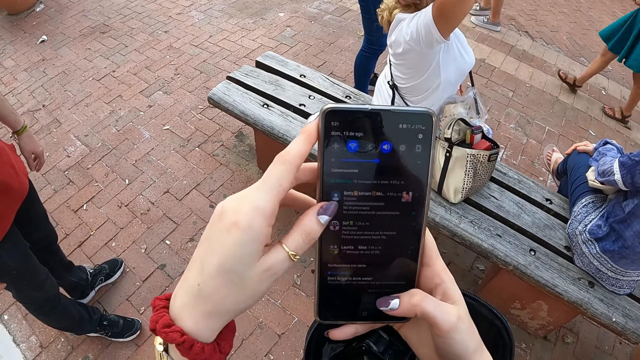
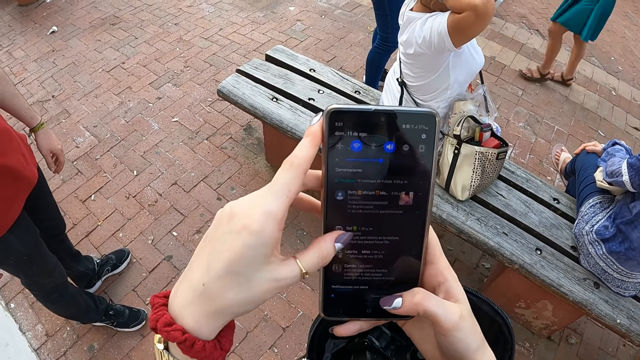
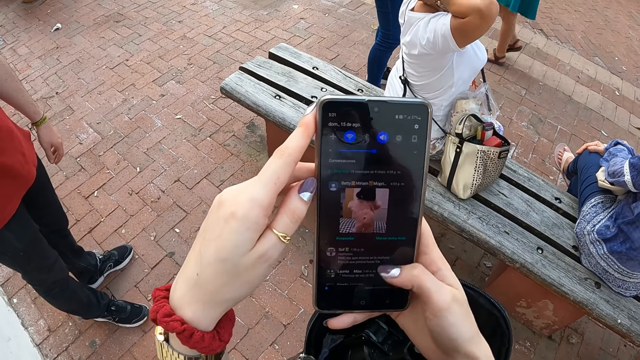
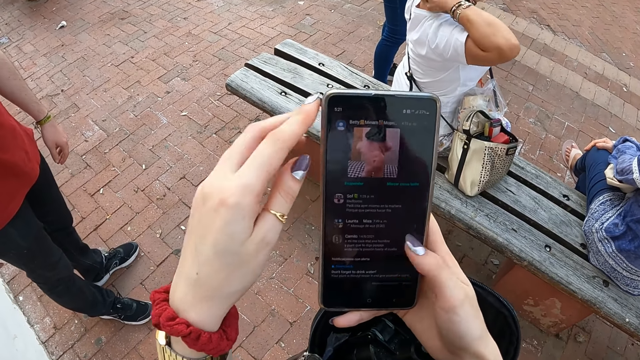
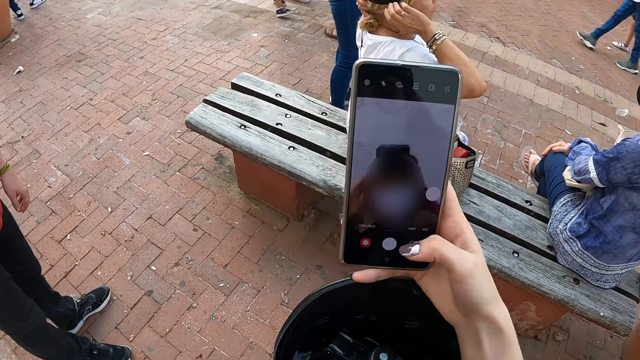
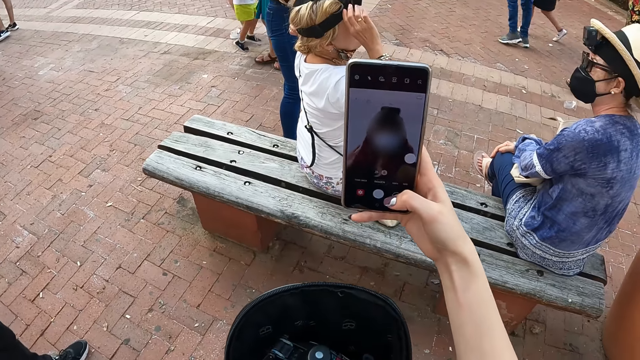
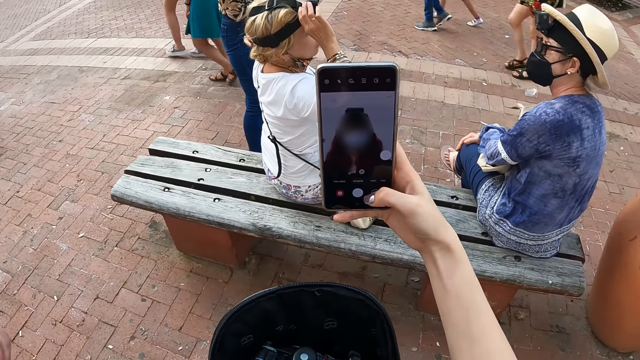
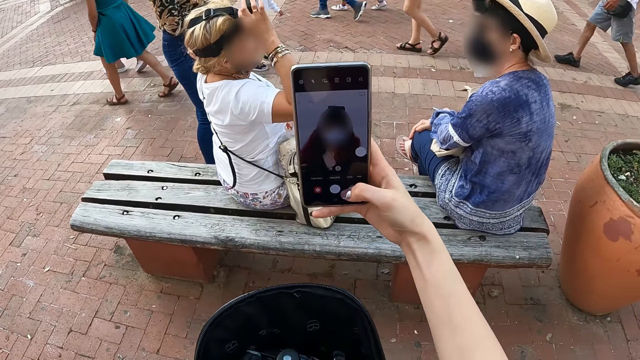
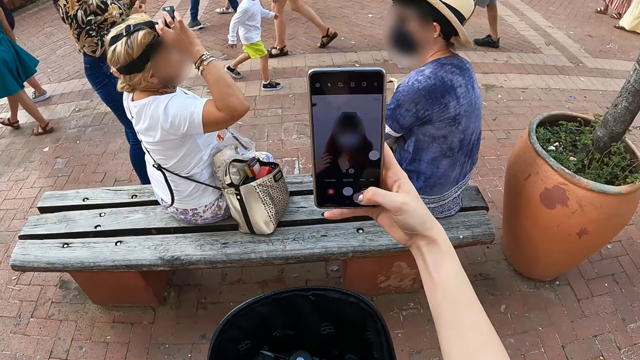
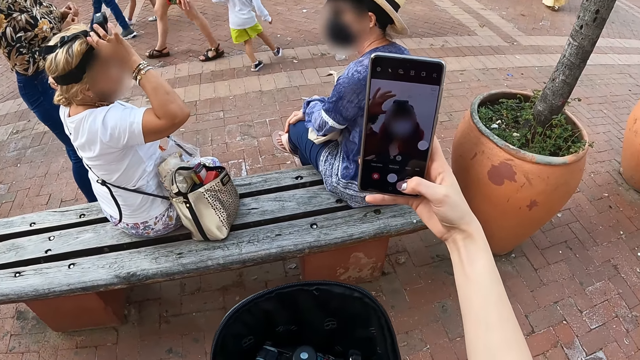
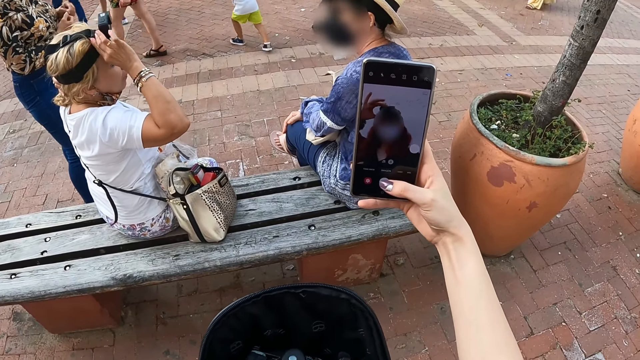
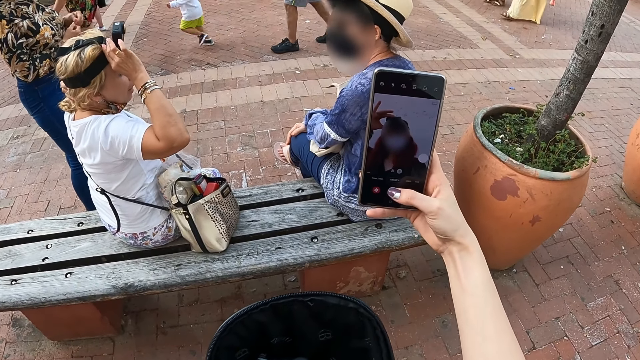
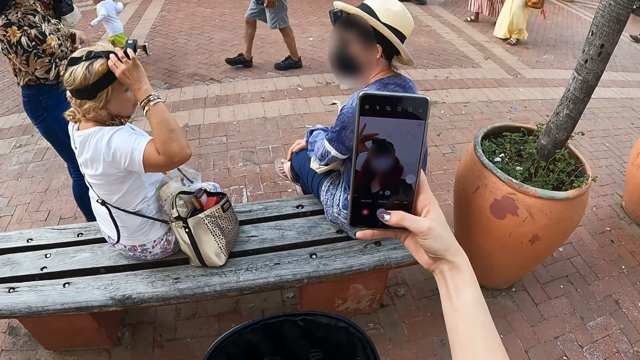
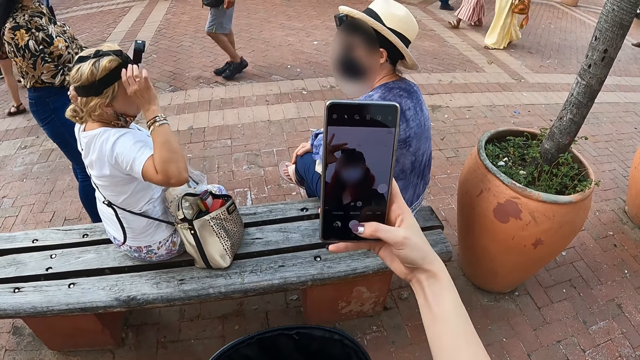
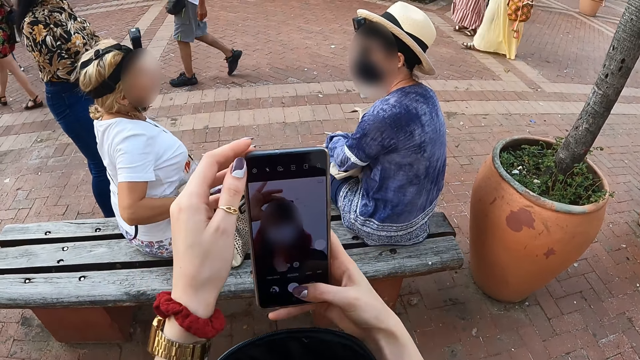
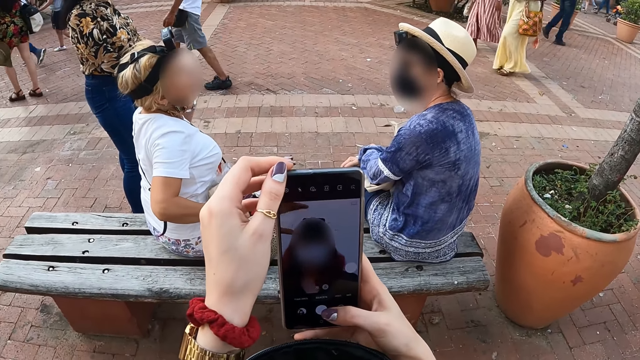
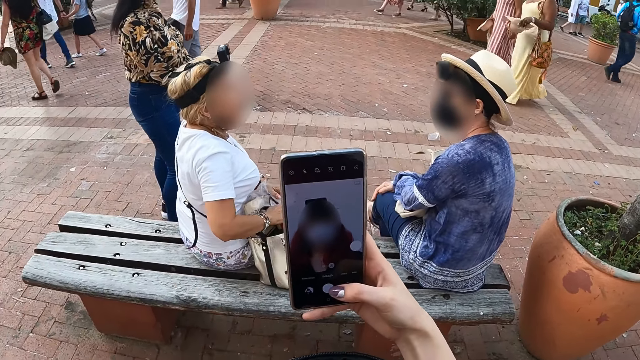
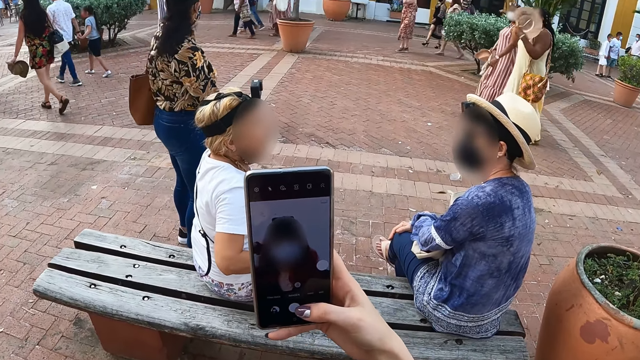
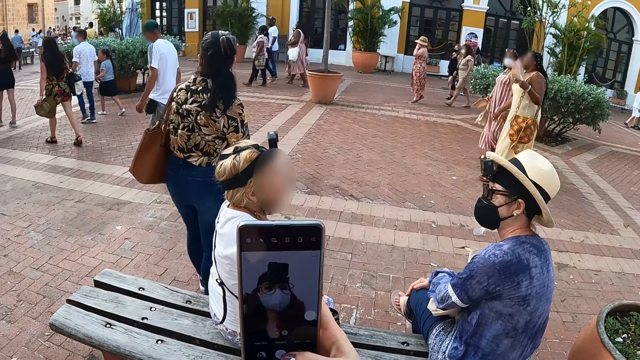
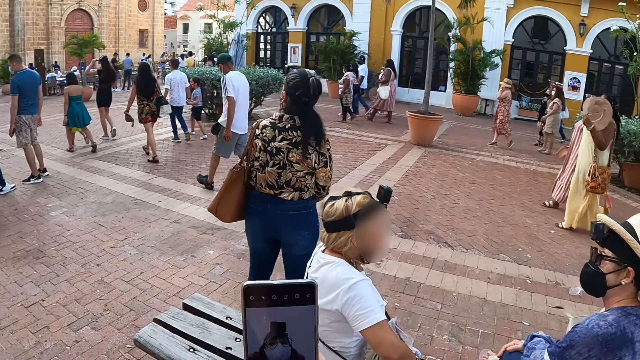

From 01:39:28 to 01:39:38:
The camera wearer takes a selfie with a mobile phone. A woman holds a camera on her head.

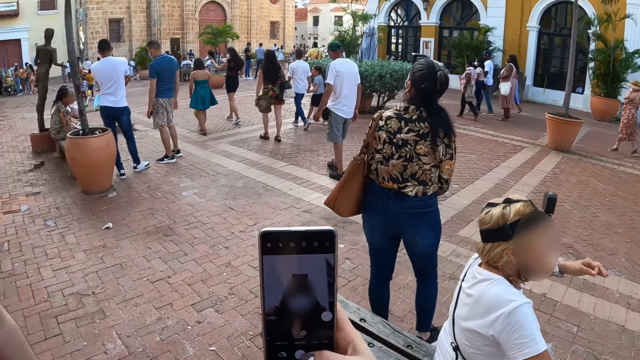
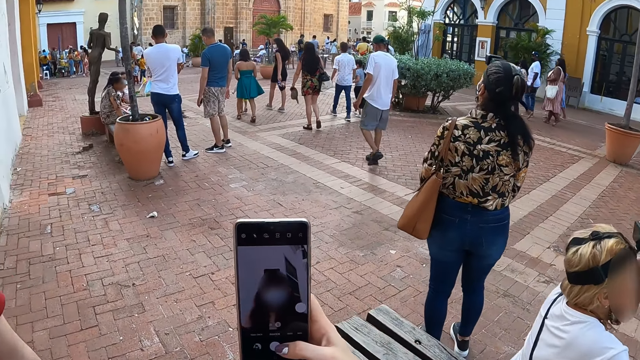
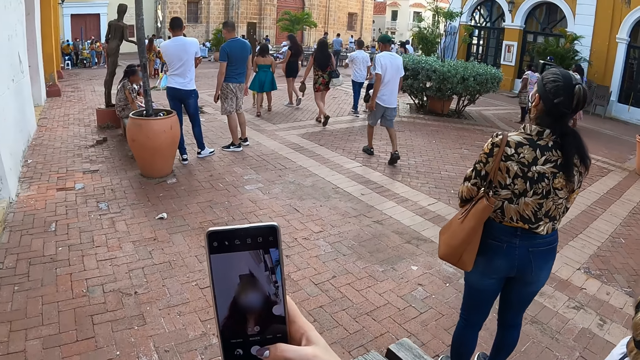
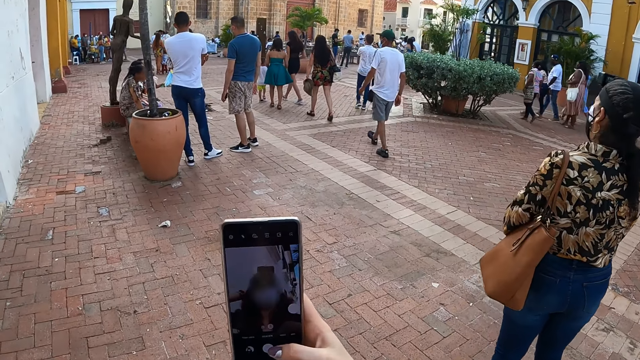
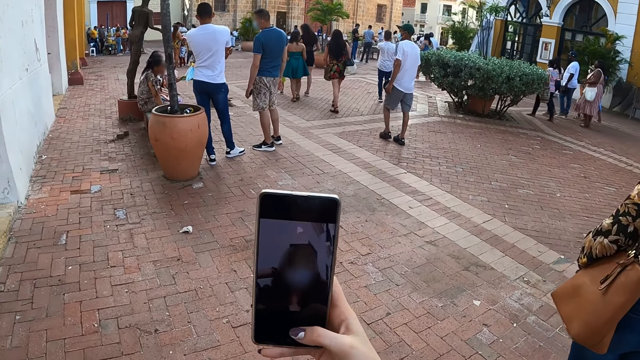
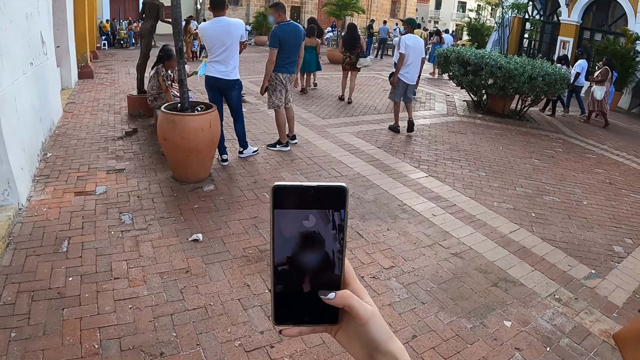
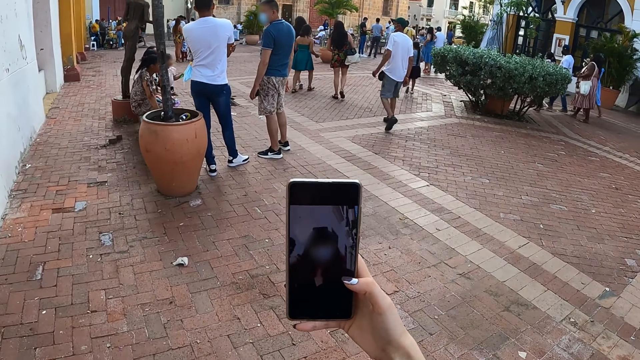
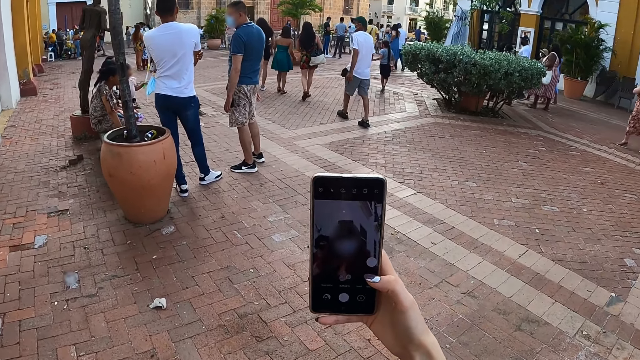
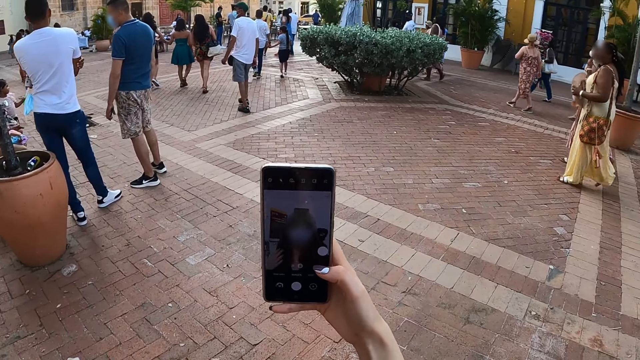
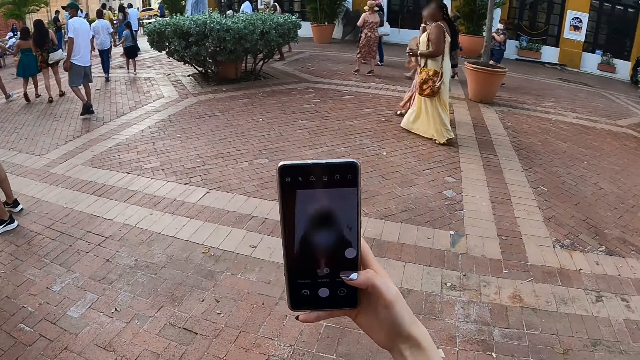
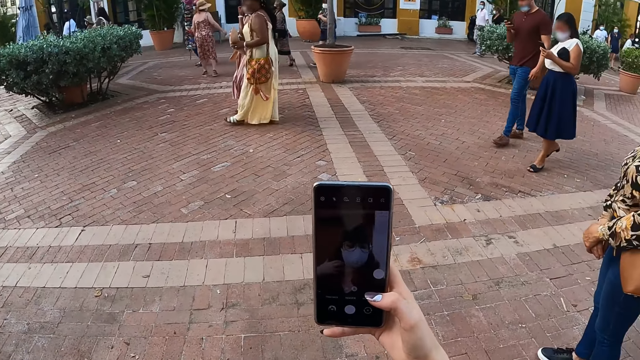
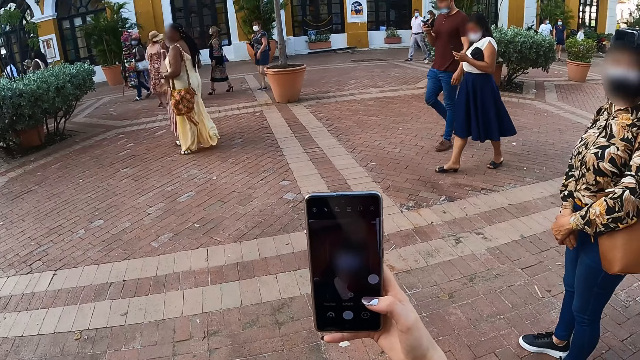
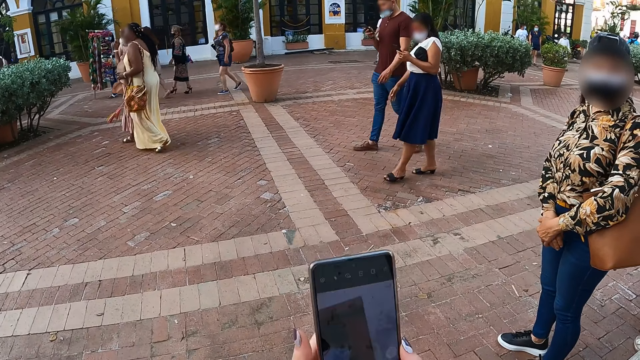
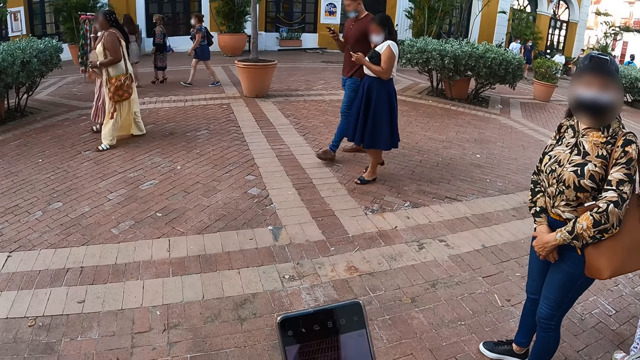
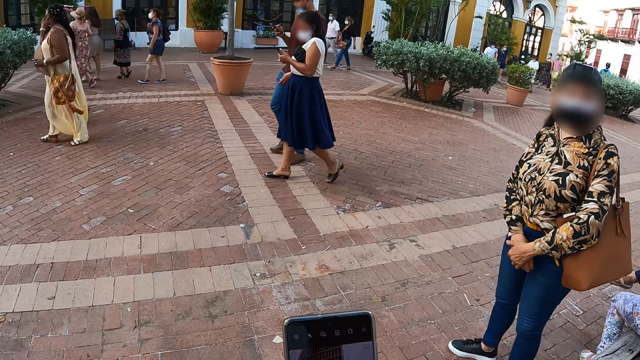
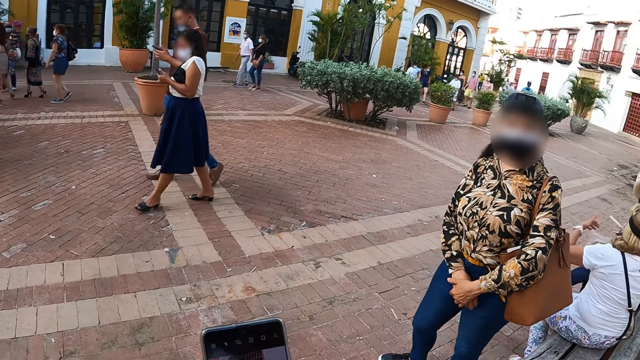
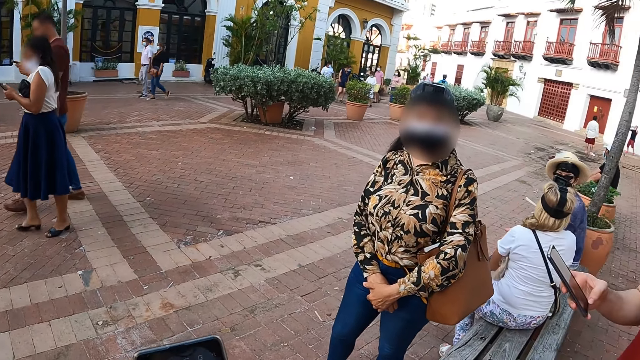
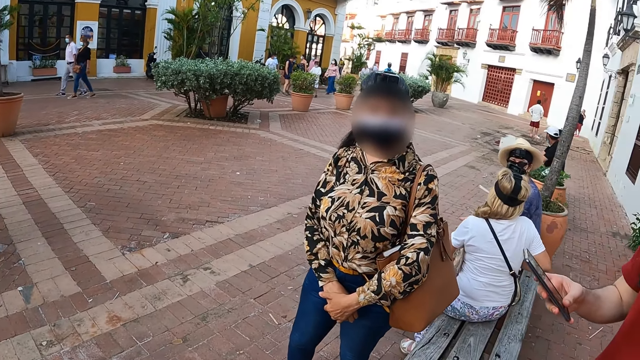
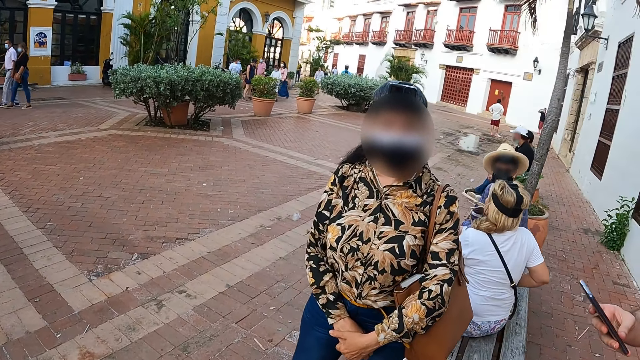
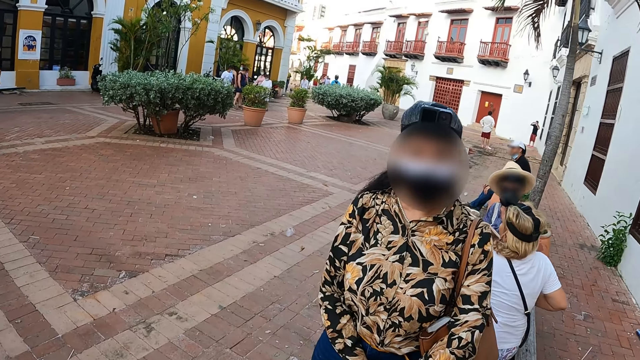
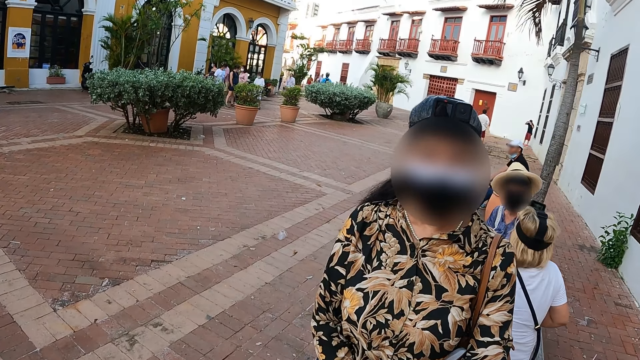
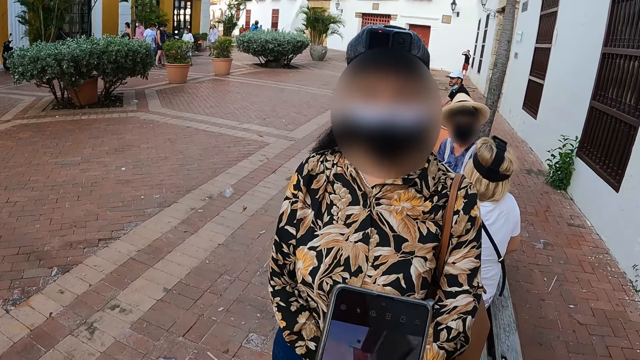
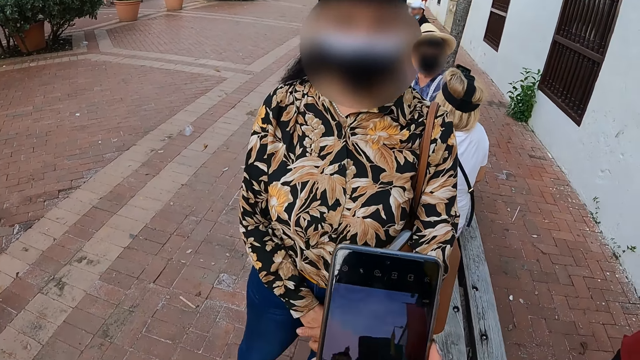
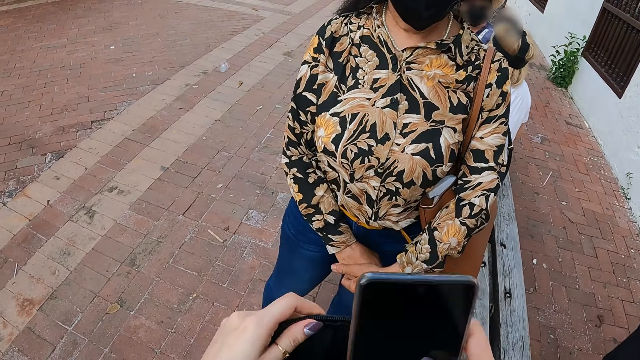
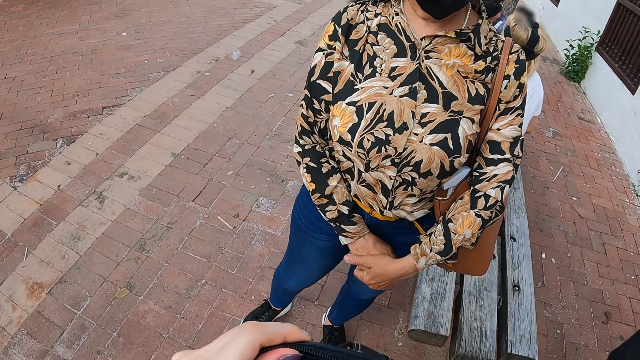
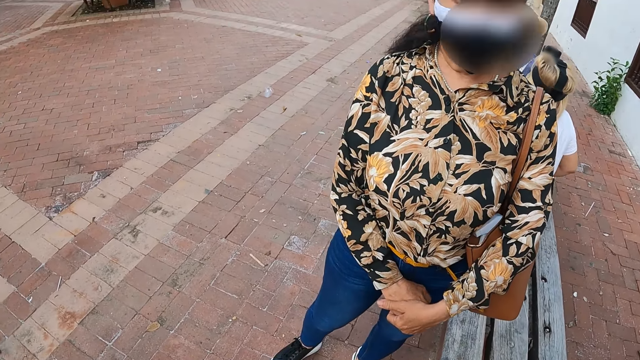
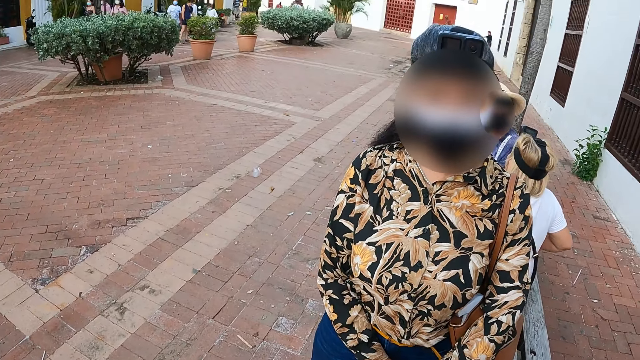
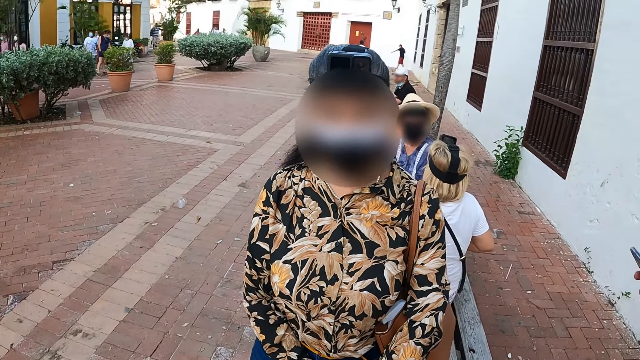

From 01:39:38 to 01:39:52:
The camera wearer looks at the screen of a computer. They walk around the pavement and operate the phone. They interact with a woman. The camera wearer puts the phone in the bag.
